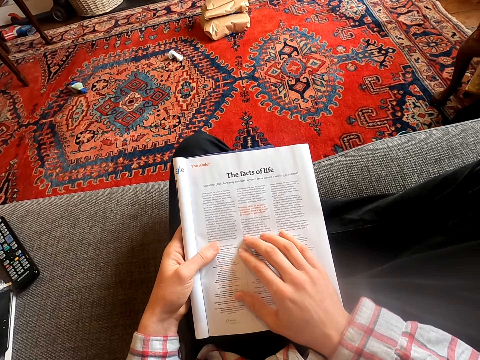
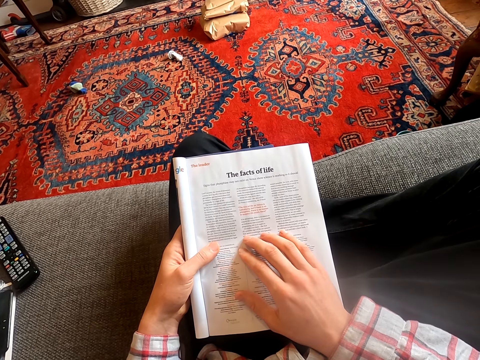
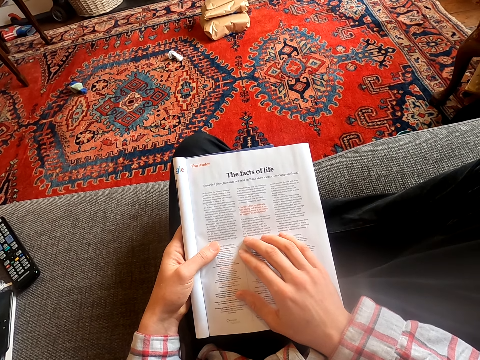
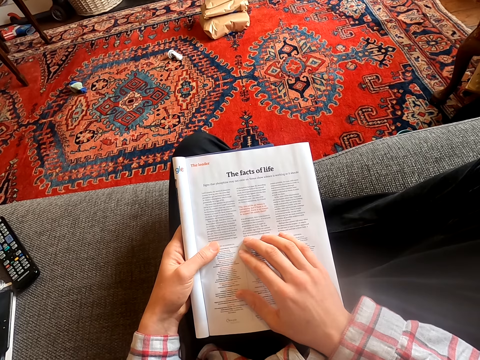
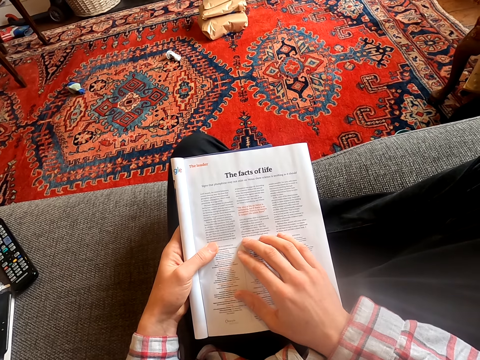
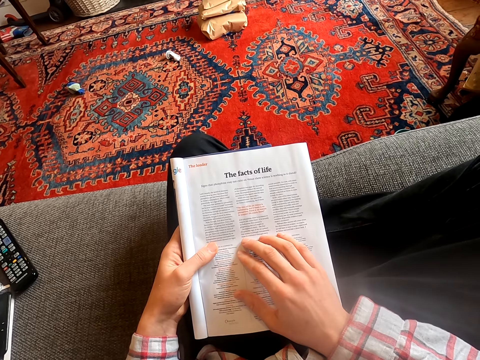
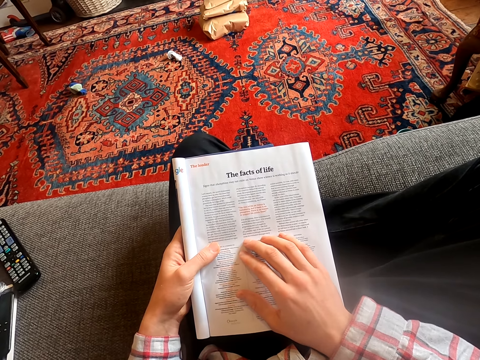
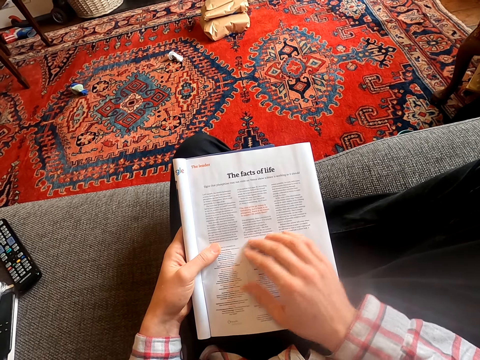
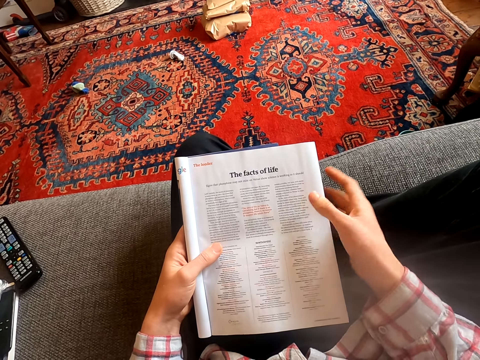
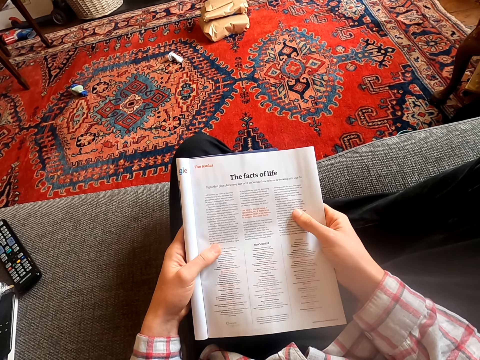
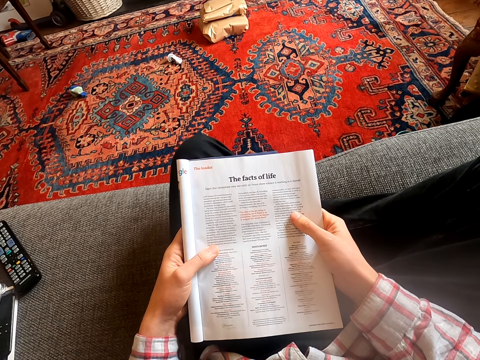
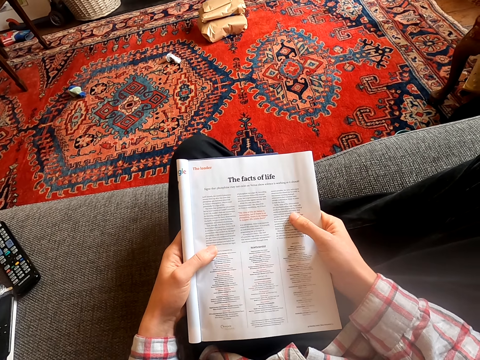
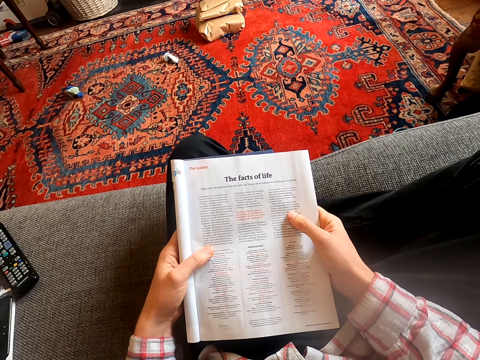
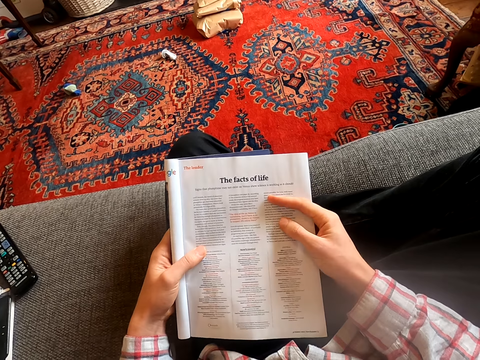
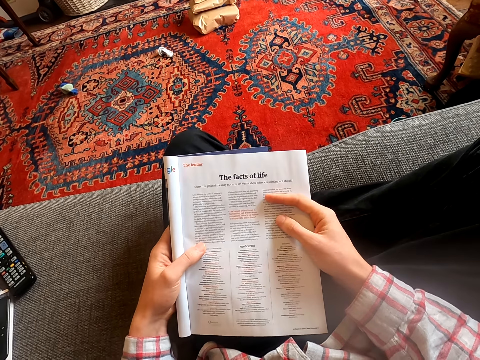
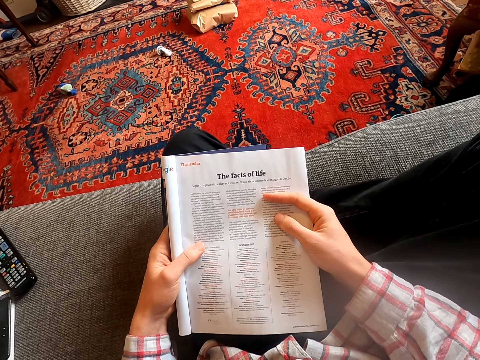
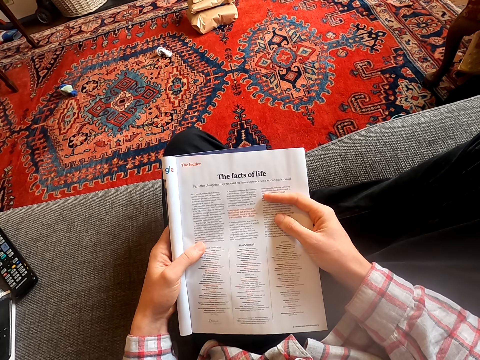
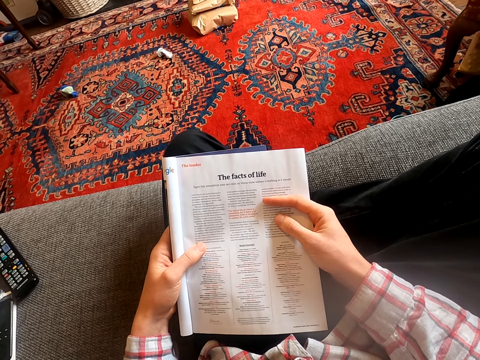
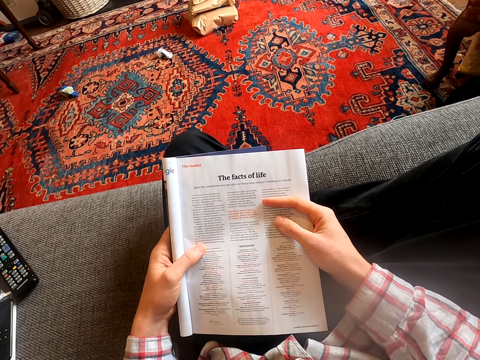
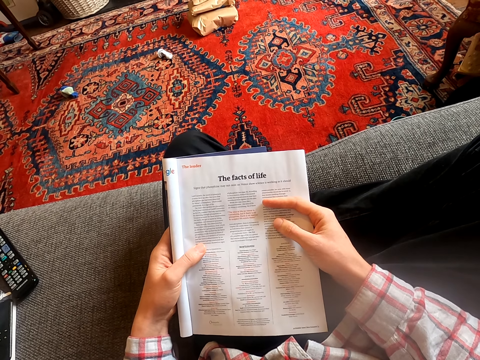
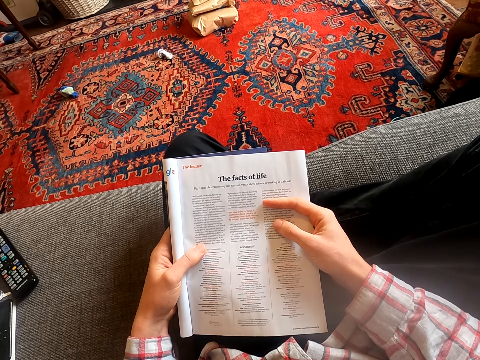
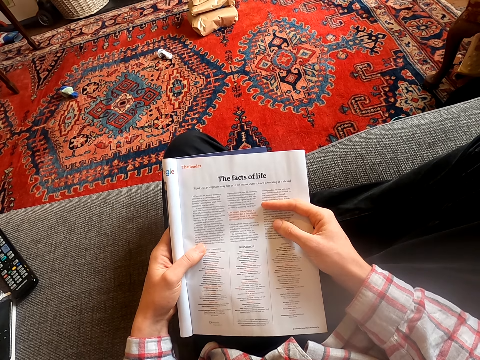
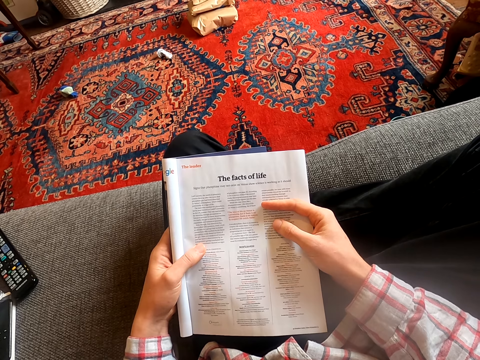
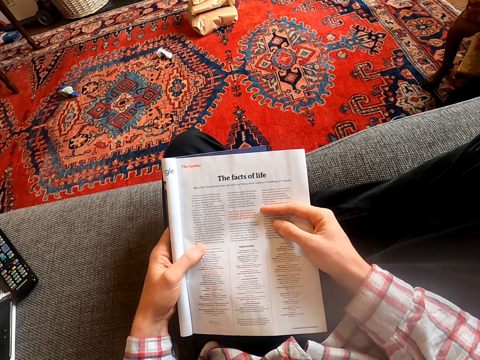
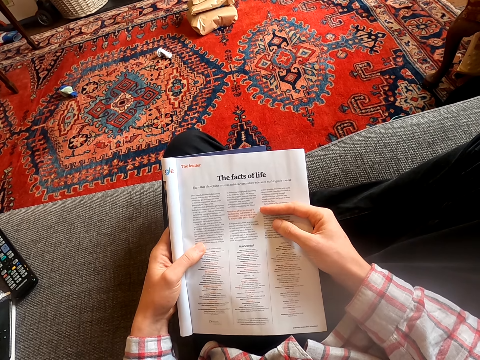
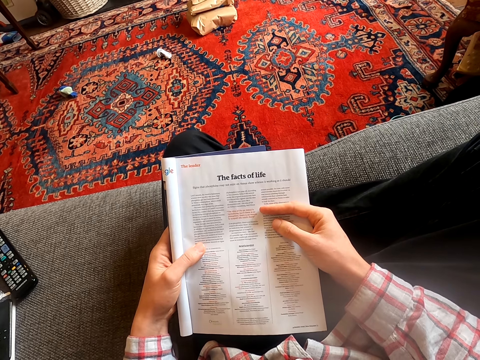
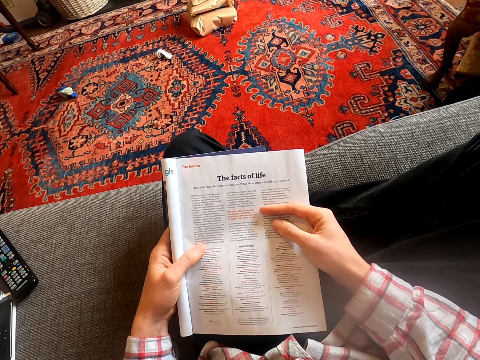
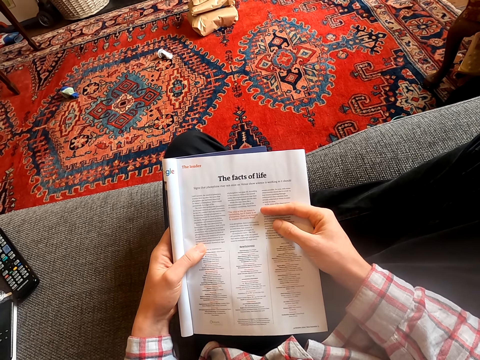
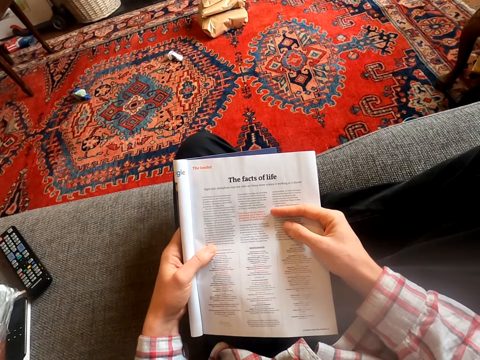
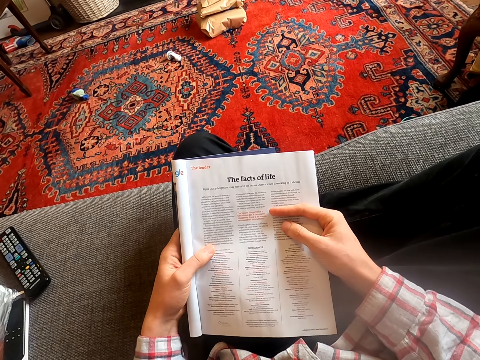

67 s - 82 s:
The camera wearer holds the book. They stare at the book. They stare at the book again.

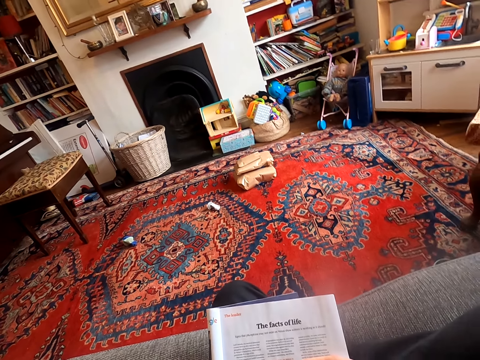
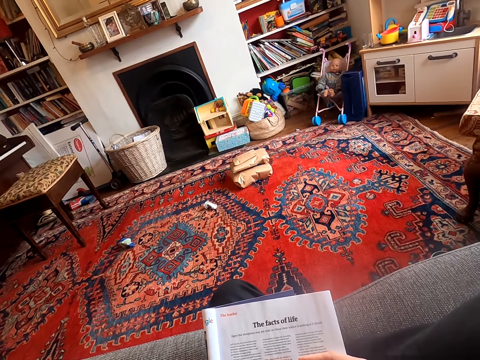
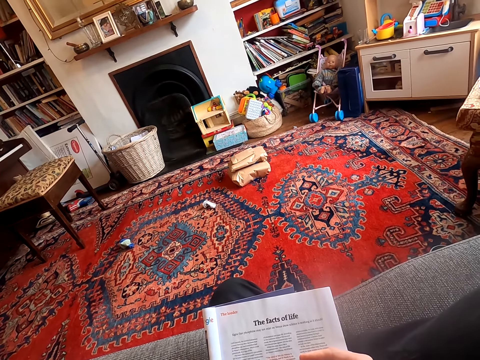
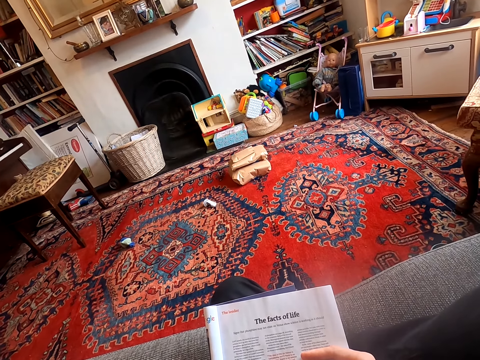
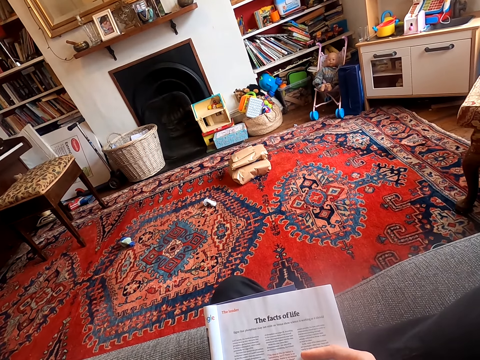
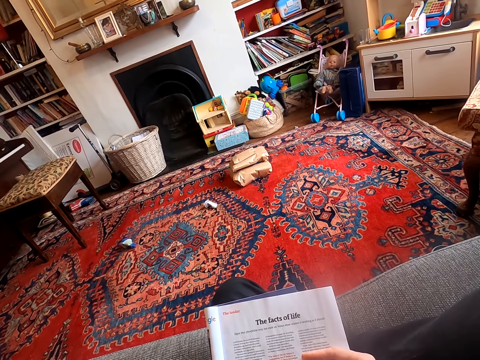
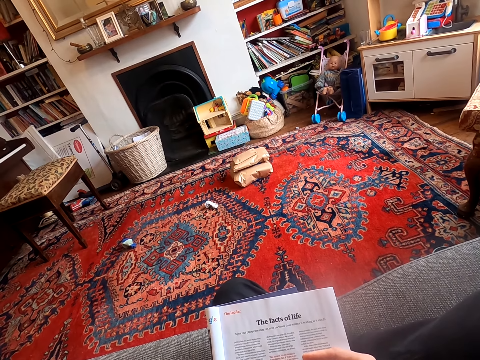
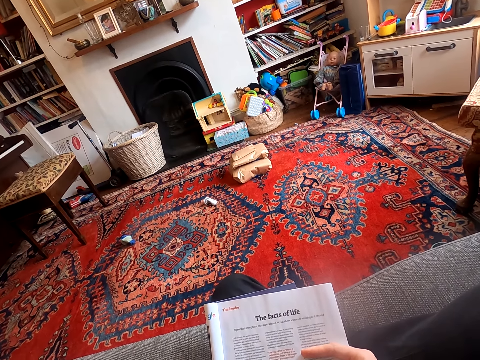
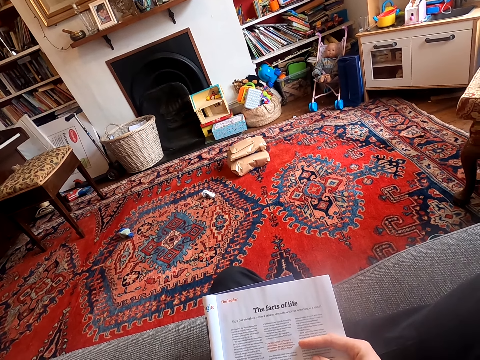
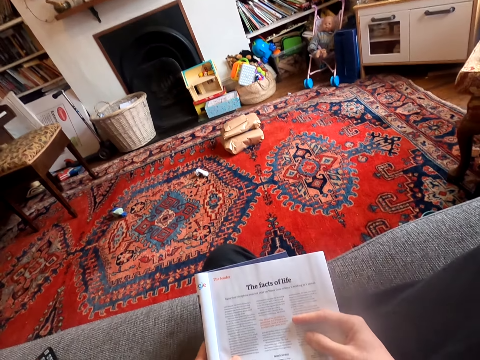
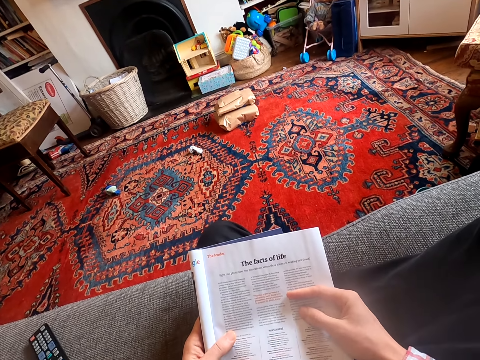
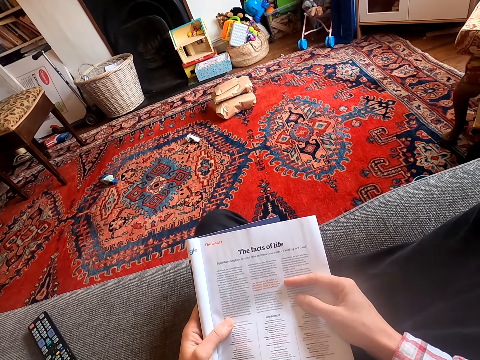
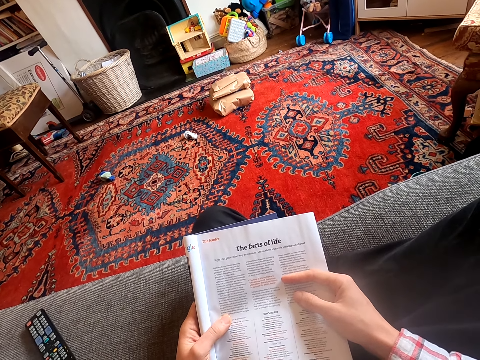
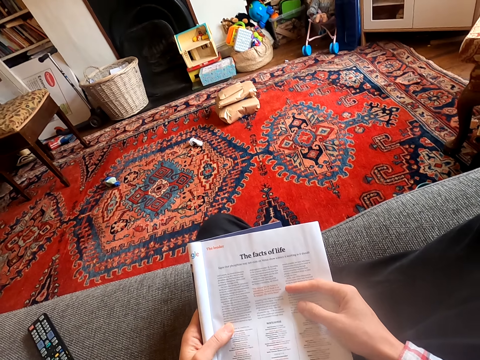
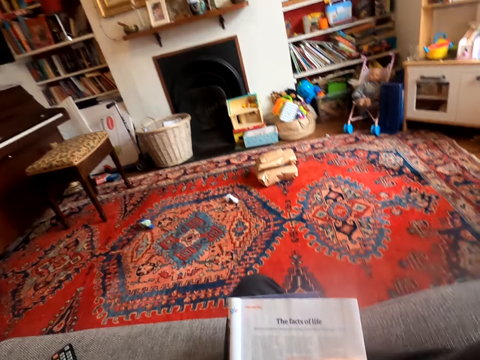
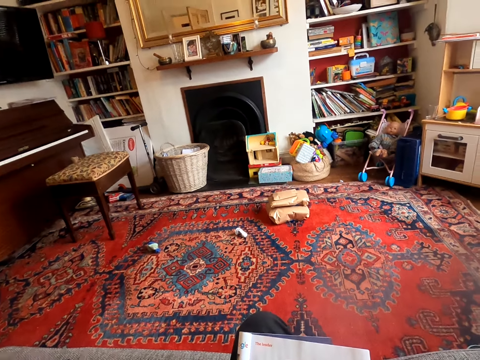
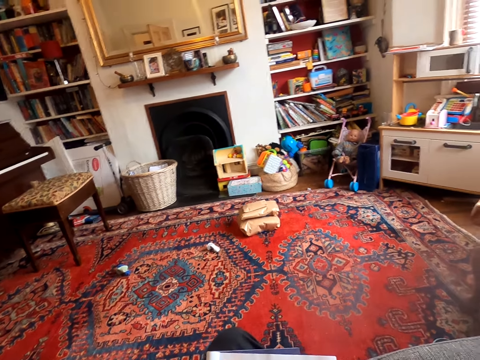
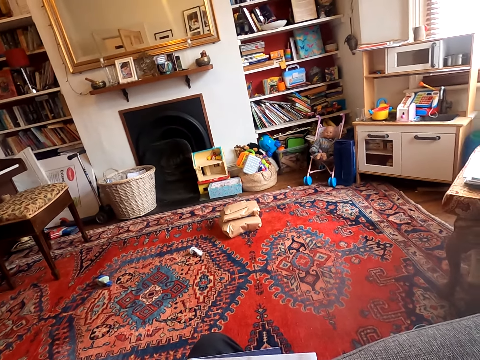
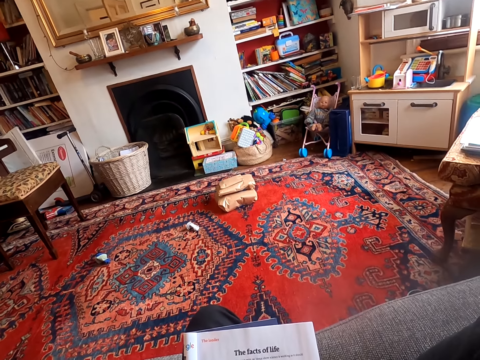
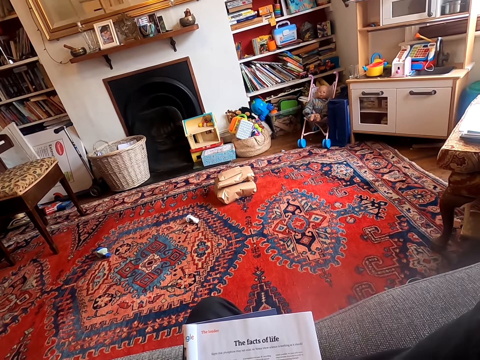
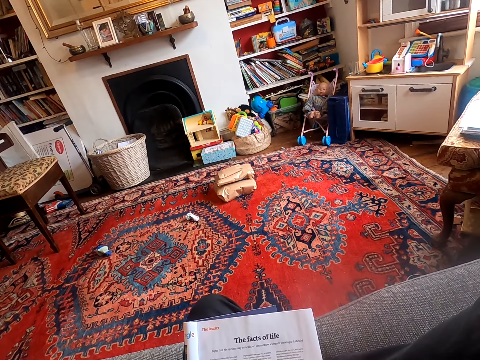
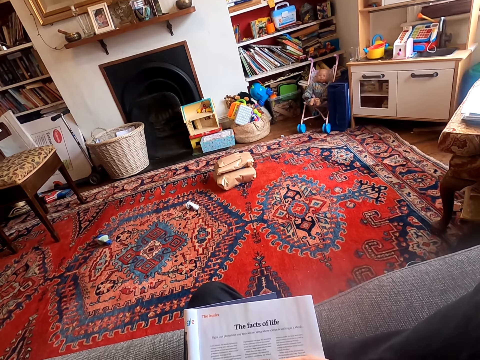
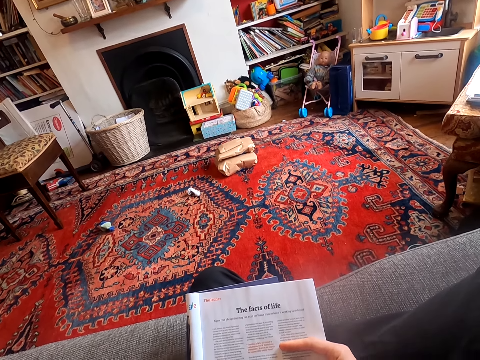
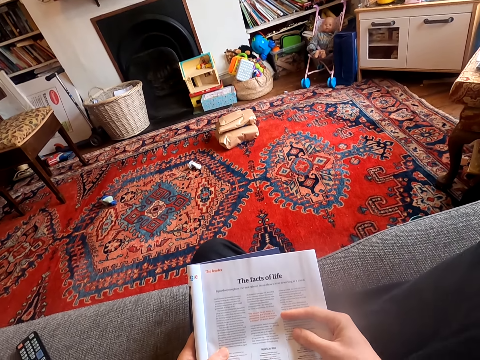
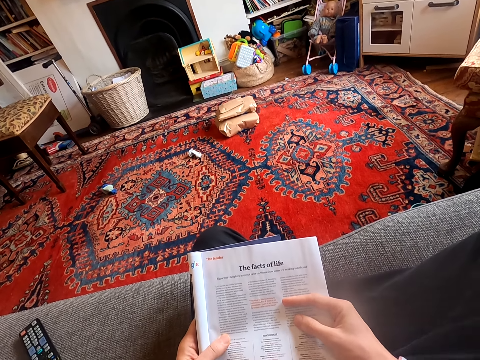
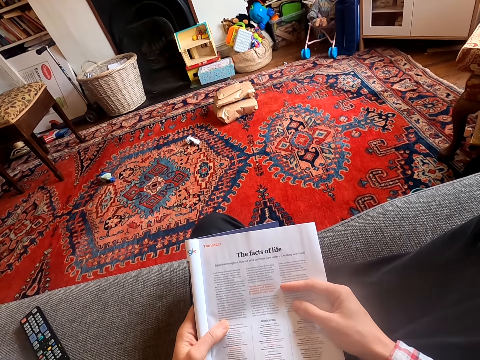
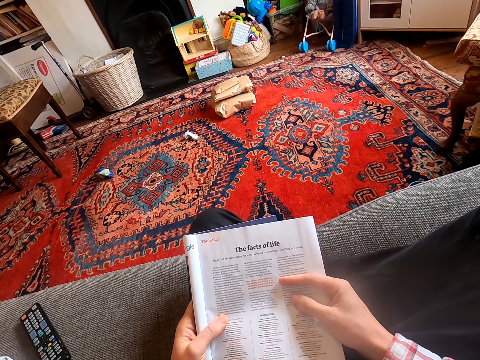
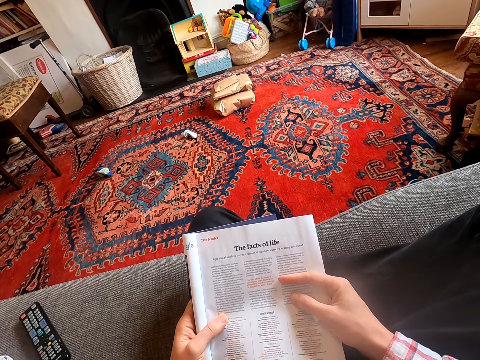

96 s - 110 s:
The camera wearer moves his head. He stares at the book. He looks around.
